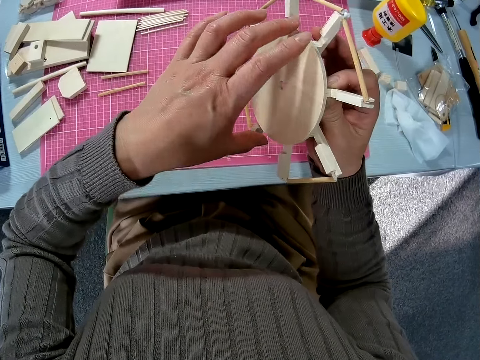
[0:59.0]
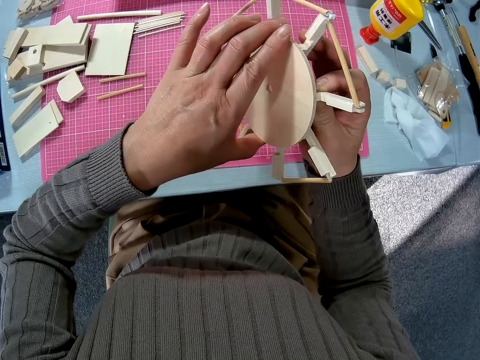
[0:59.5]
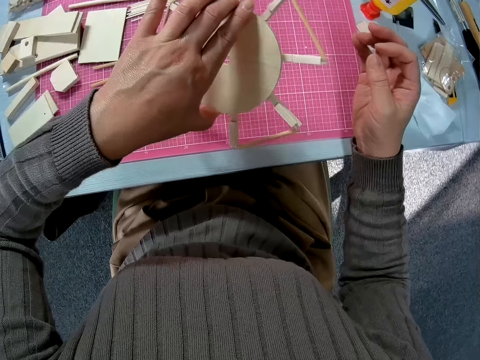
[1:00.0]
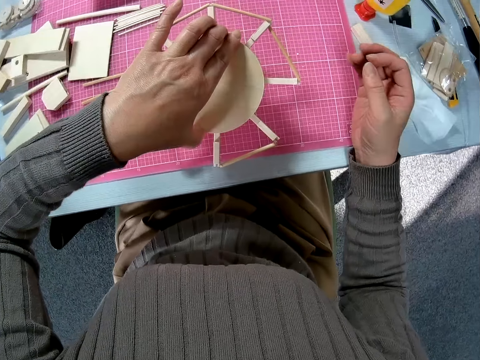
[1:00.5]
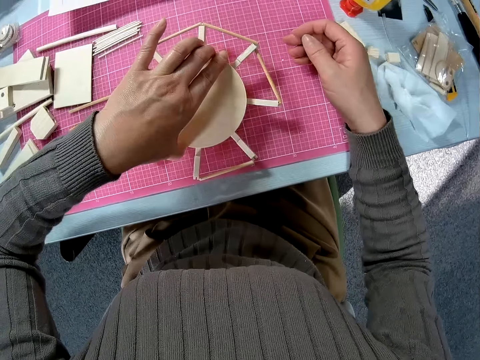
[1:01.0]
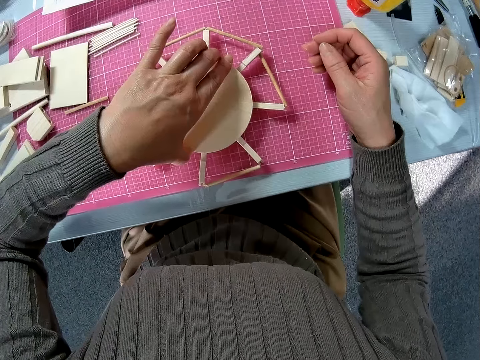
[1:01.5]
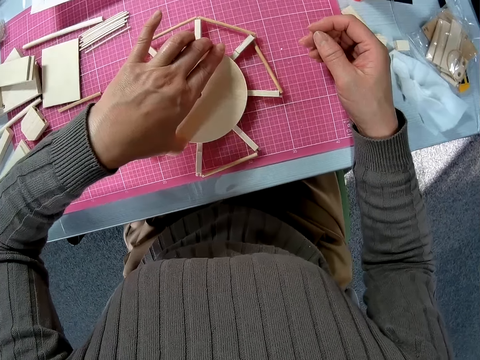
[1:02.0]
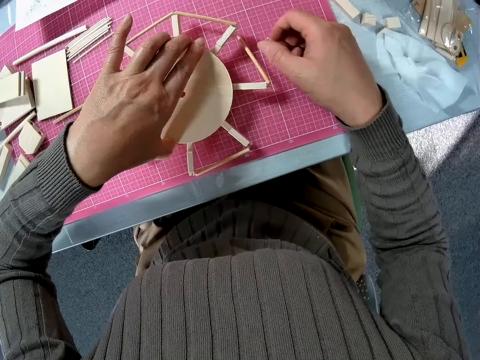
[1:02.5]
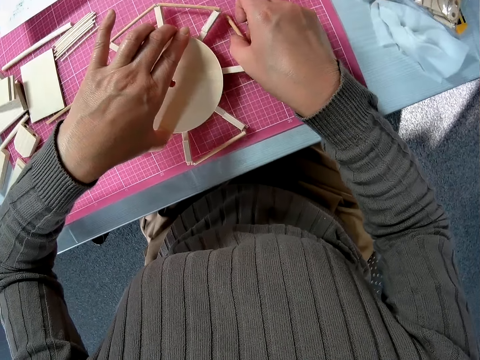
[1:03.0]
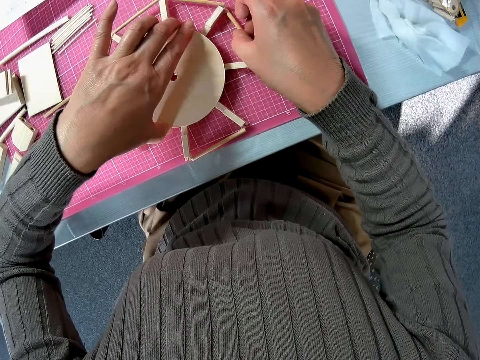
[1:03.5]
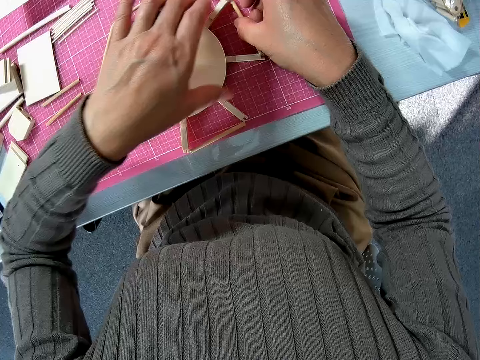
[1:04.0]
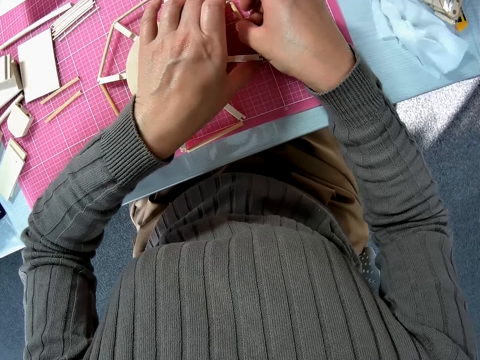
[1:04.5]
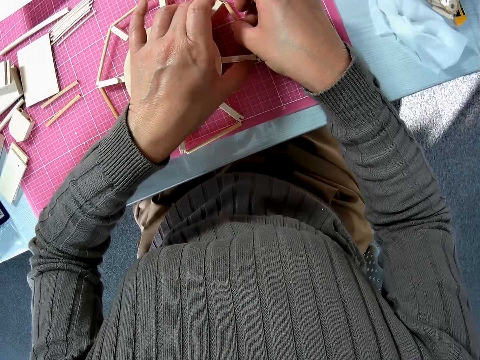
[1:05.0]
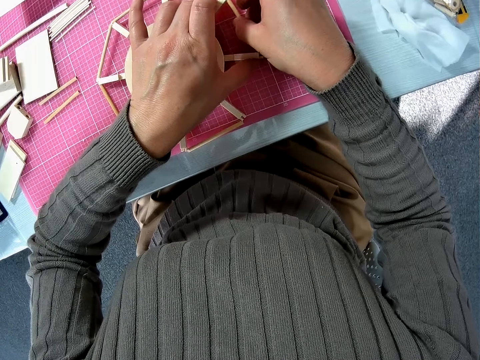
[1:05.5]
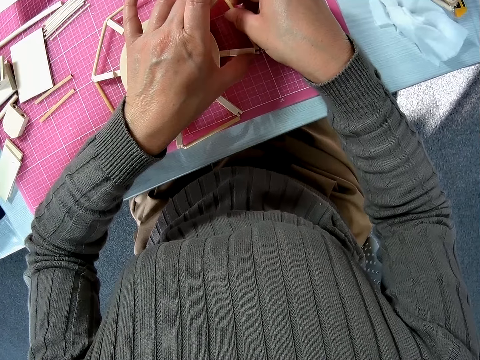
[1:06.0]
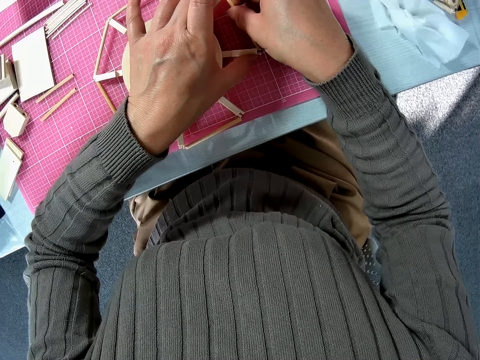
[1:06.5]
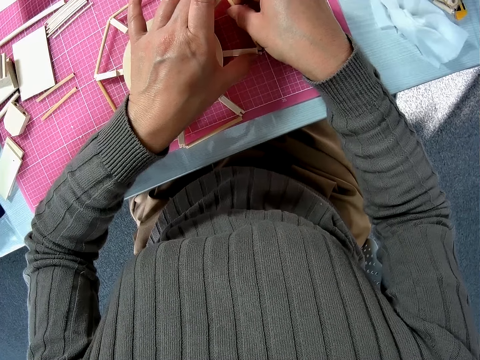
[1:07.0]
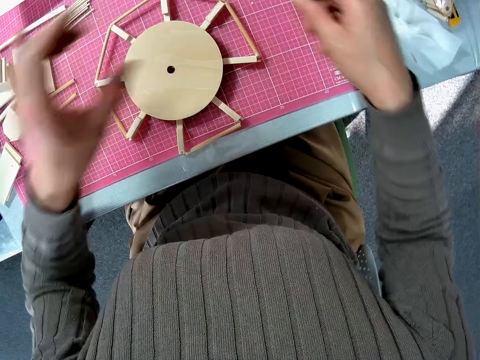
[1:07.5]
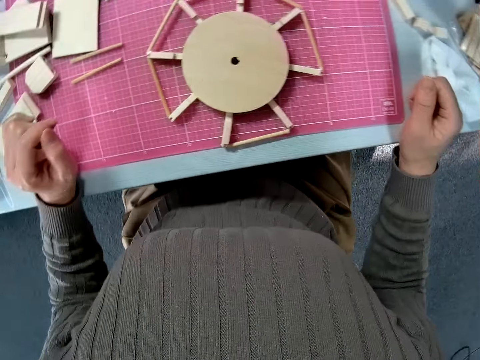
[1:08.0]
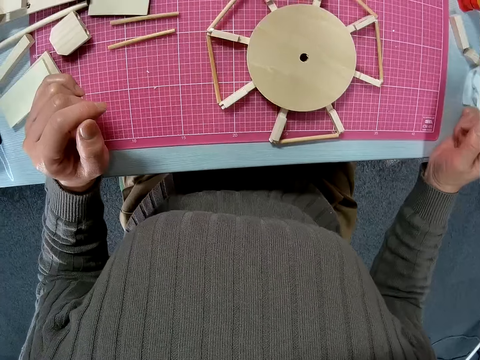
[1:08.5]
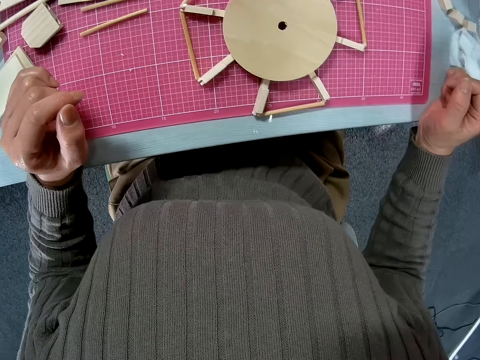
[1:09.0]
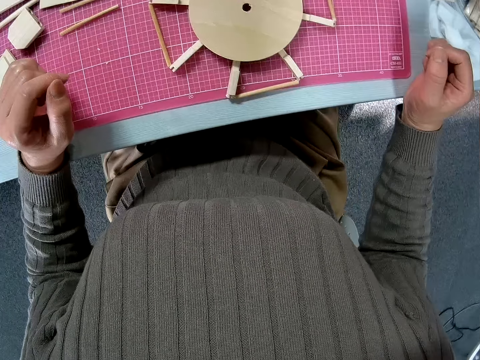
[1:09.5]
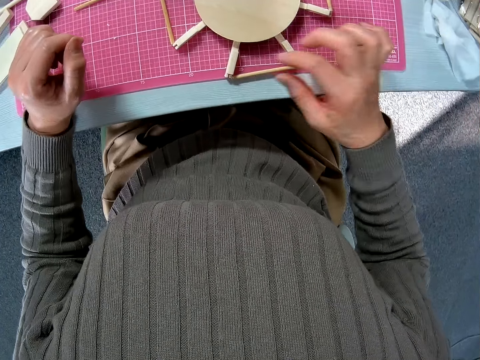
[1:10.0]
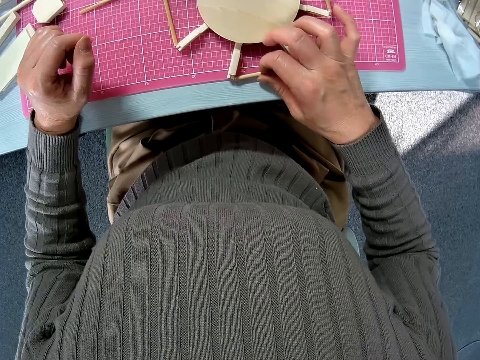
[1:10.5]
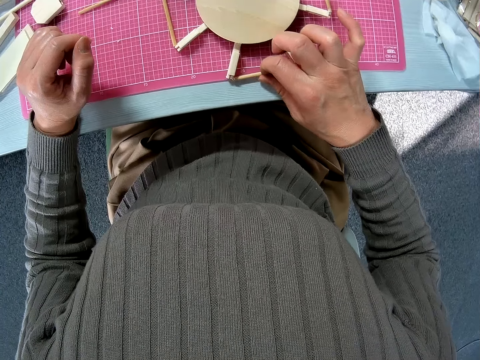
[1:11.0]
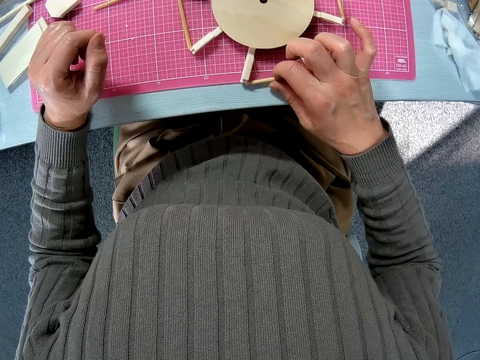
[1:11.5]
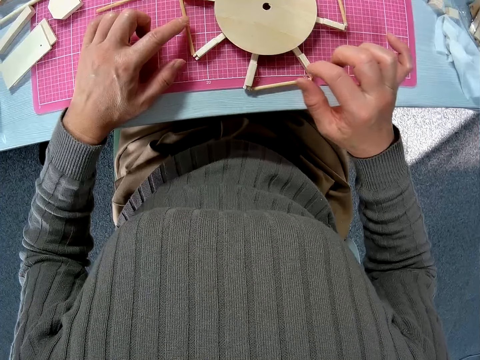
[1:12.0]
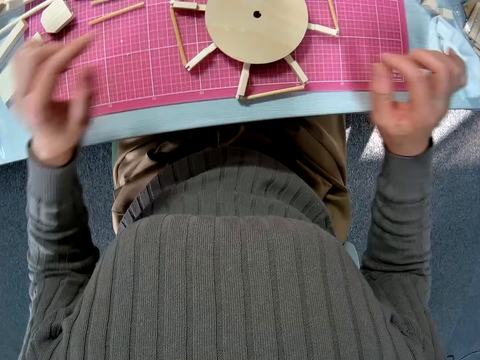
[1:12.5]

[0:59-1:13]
The camera wearer places the craft on the table. They fix another wood on the woodcraft. They look at the craft on the table. They touch a wood piece on the craft.

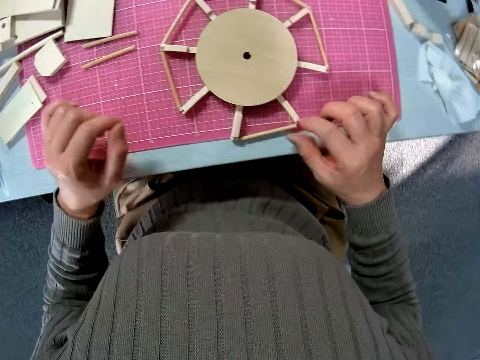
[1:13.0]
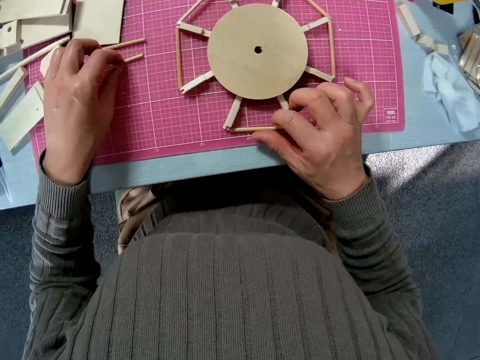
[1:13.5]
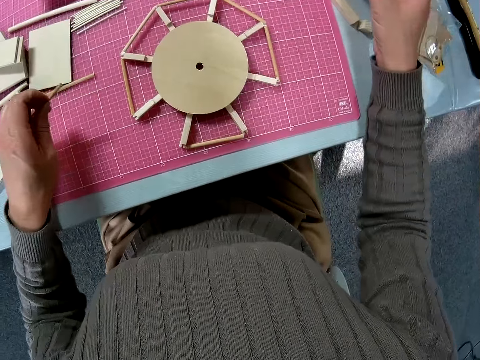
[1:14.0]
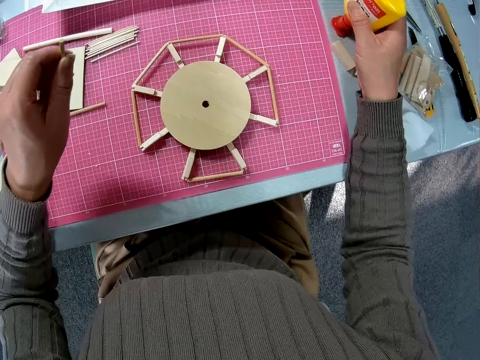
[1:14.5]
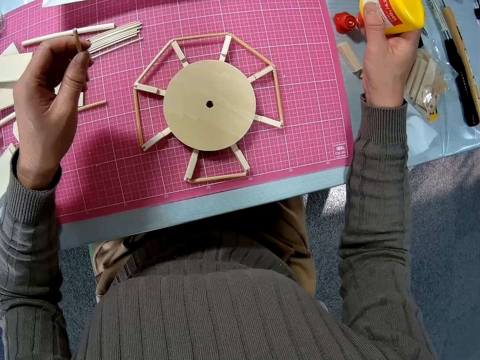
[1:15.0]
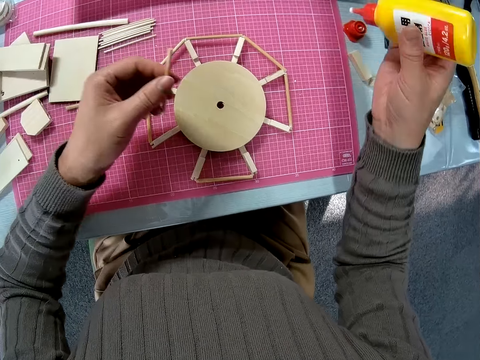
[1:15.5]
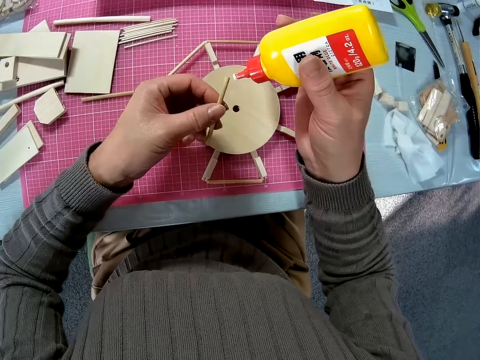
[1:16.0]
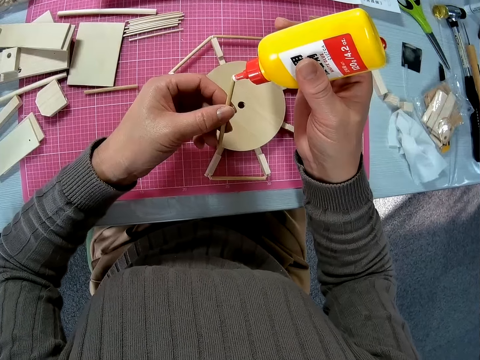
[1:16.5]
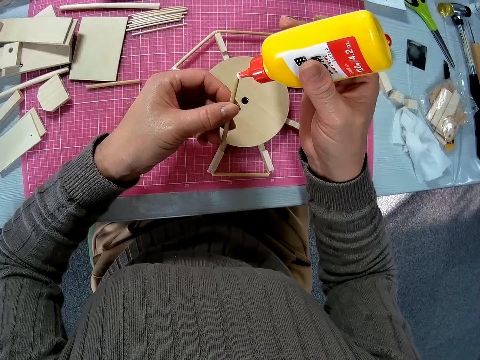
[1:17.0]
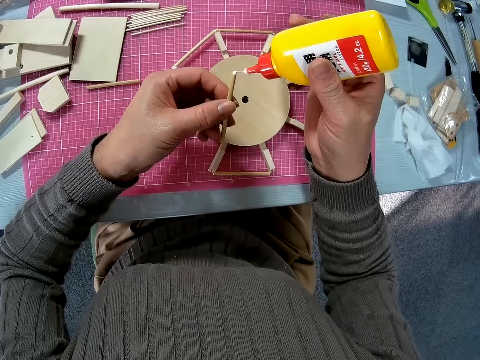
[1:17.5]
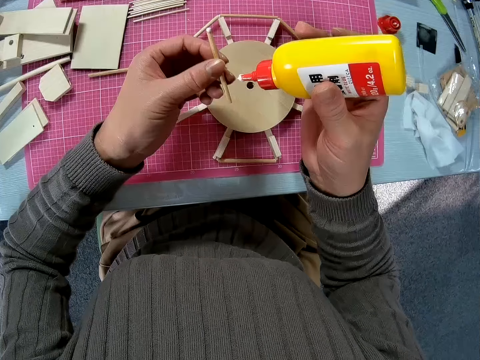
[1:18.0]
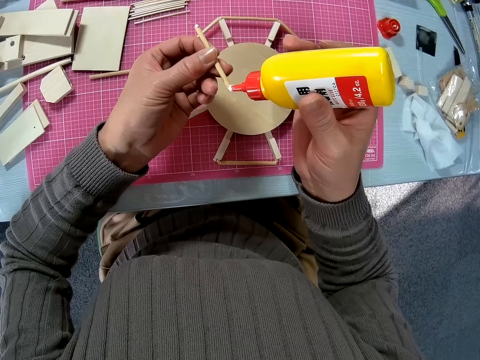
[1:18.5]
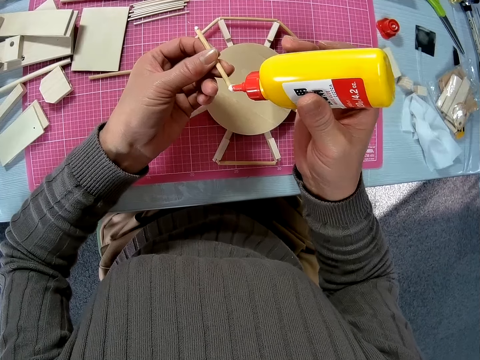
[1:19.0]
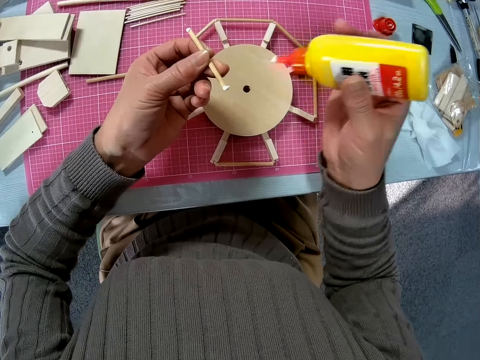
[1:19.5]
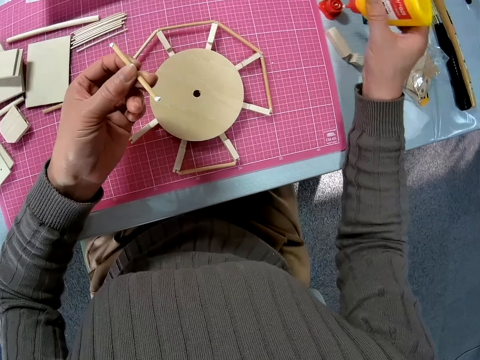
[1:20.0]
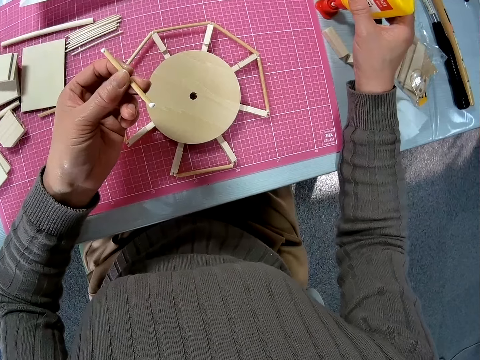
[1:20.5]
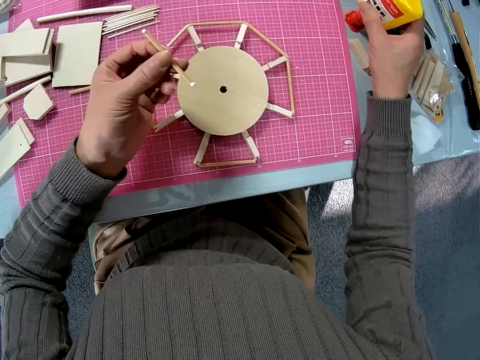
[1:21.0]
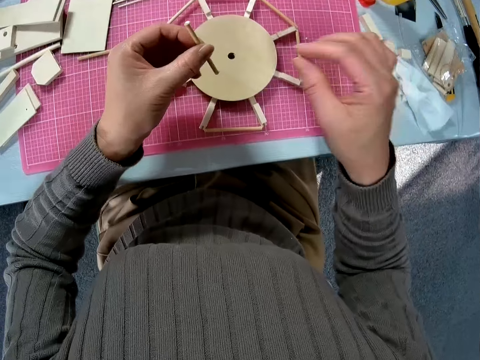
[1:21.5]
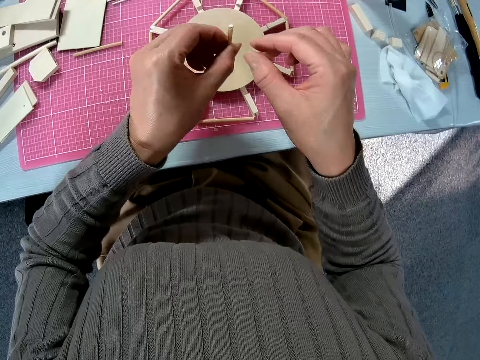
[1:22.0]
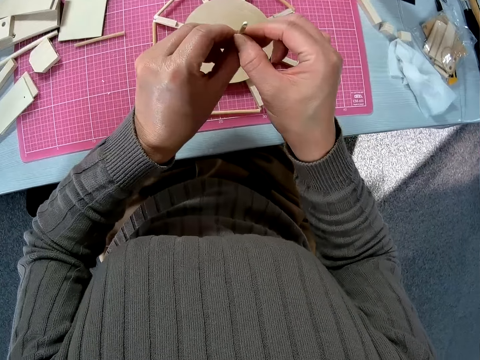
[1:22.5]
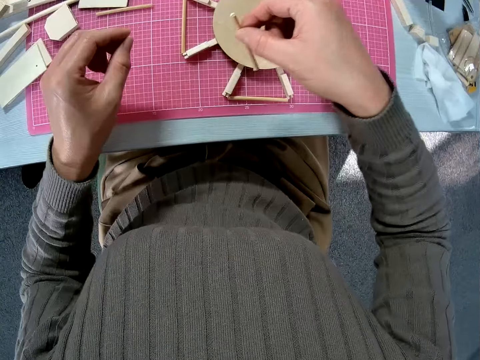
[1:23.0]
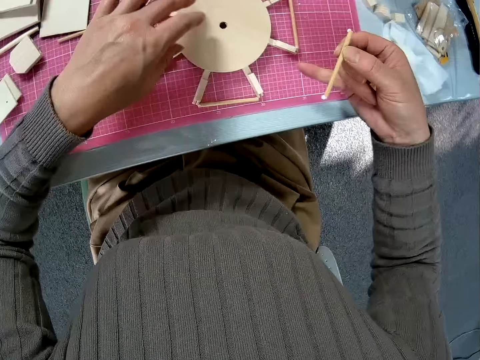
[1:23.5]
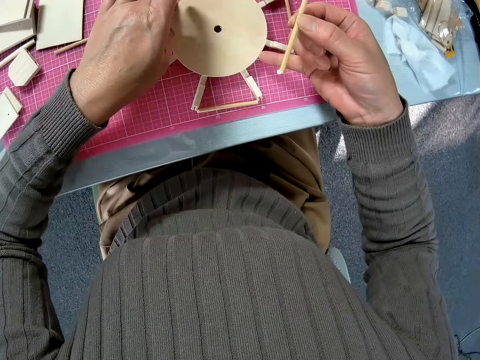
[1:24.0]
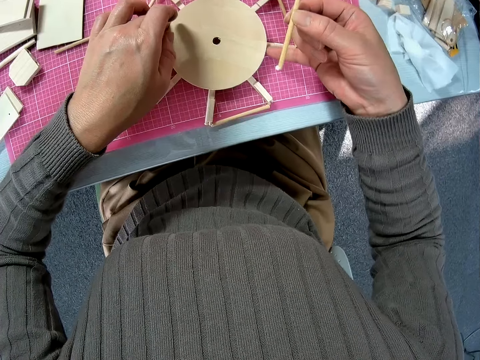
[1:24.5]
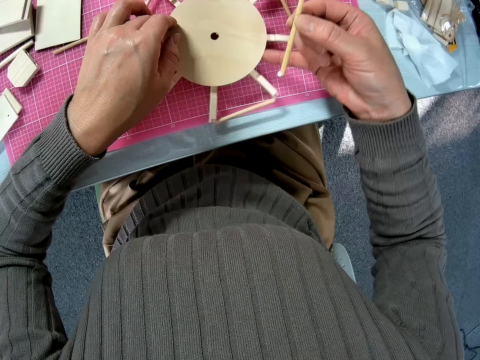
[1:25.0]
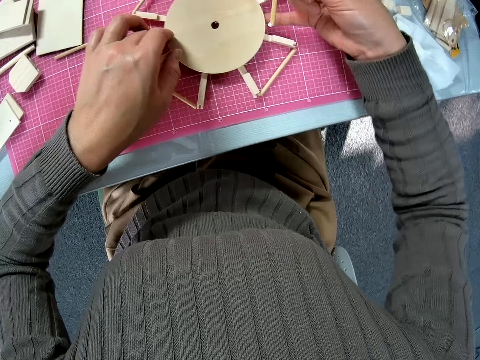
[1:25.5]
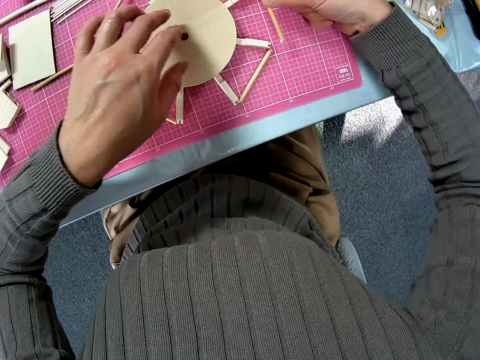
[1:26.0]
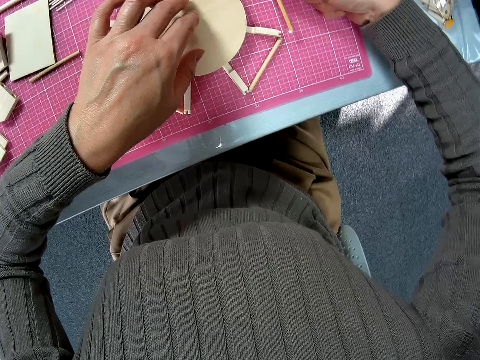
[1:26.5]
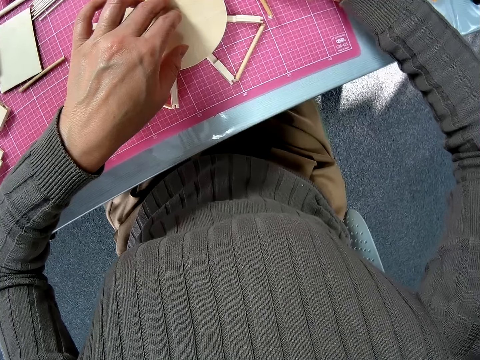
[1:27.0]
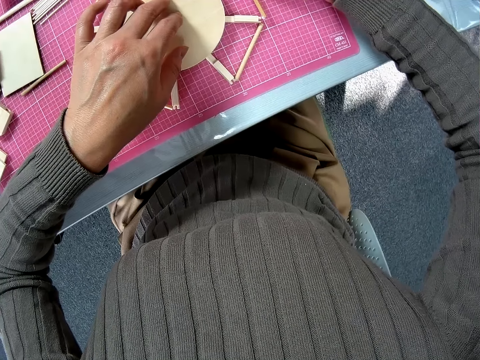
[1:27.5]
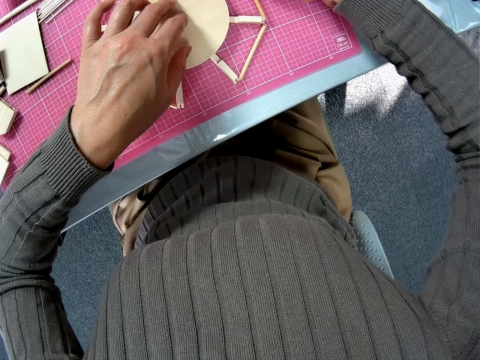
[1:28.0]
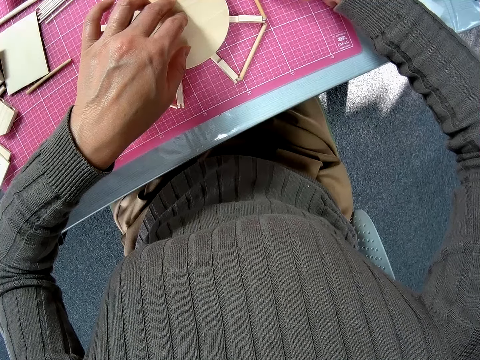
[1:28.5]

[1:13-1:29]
The camera wearer takes a wood piece with her left hand from the table. She takes the adhesive bottle on the table with her right hand. She applies adhesive to the wood piece in her left hand. She drops the adhesive bottle on the table. She moves the wood piece to her right hand. She lifts the woodcraft off the table. She attaches the wood piece in her right hand to the circular wood piece on the board.
